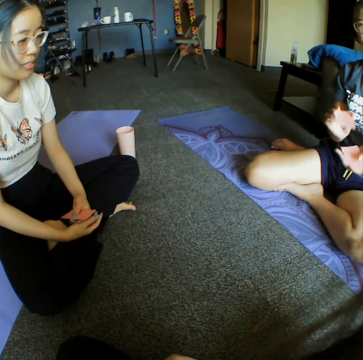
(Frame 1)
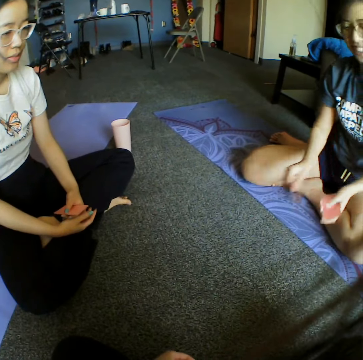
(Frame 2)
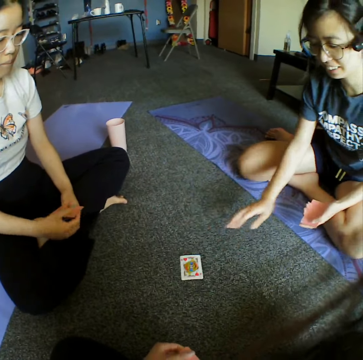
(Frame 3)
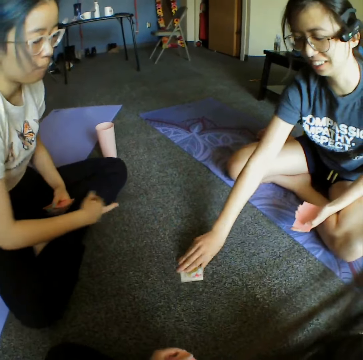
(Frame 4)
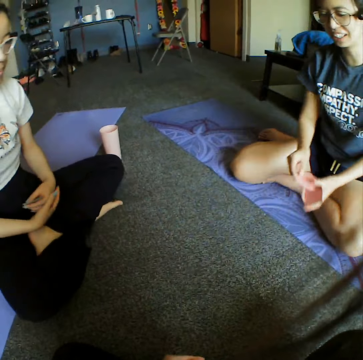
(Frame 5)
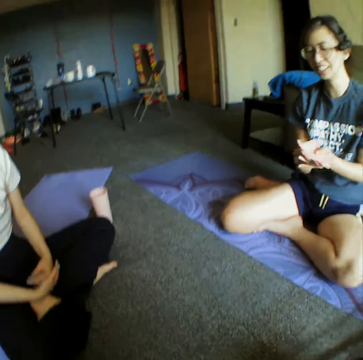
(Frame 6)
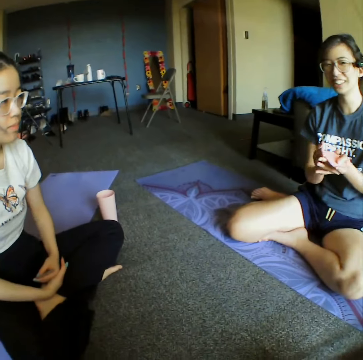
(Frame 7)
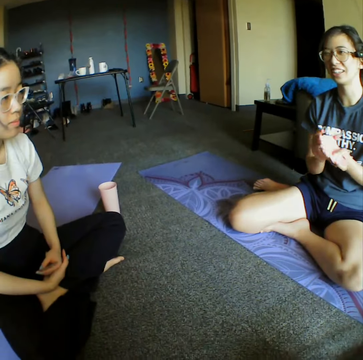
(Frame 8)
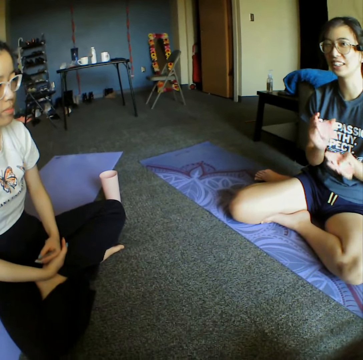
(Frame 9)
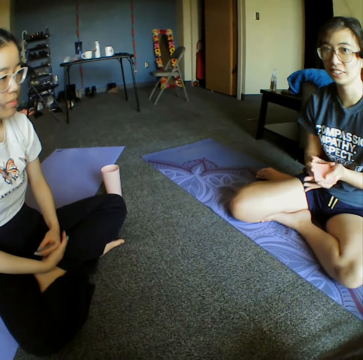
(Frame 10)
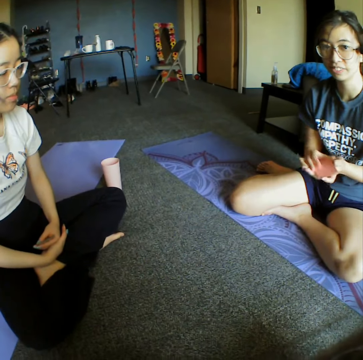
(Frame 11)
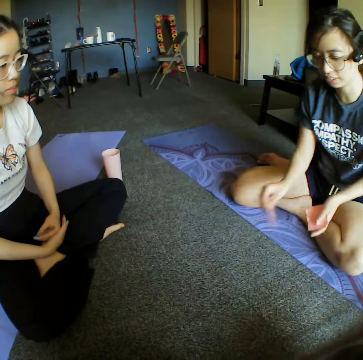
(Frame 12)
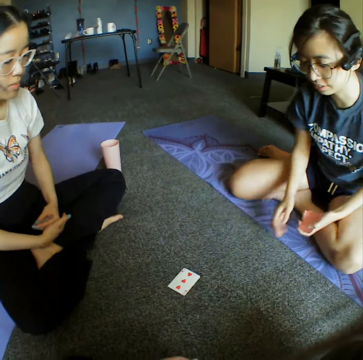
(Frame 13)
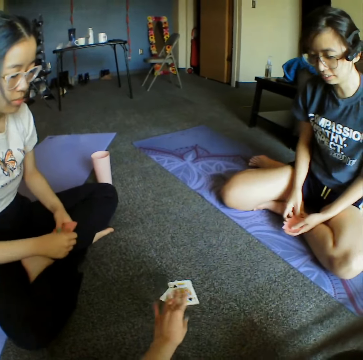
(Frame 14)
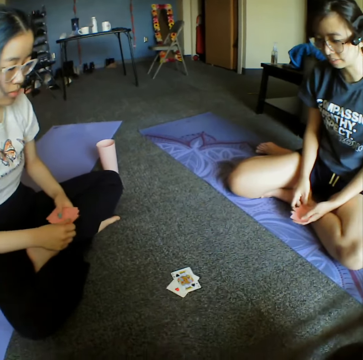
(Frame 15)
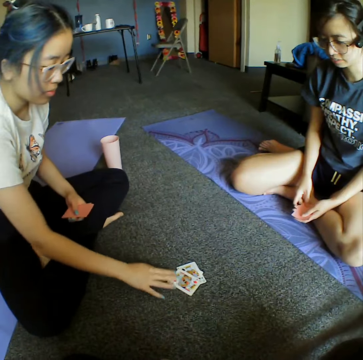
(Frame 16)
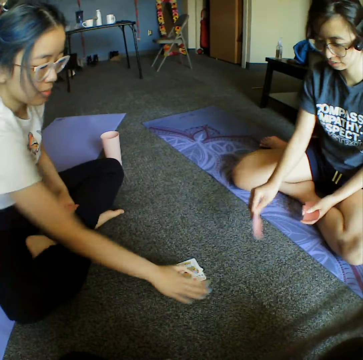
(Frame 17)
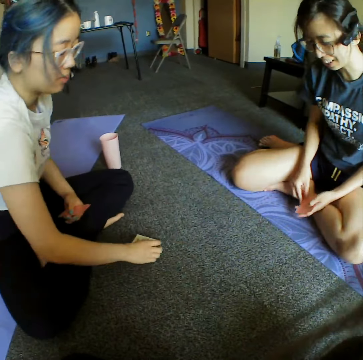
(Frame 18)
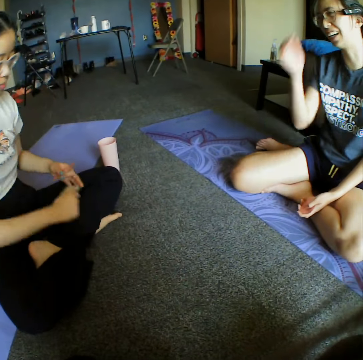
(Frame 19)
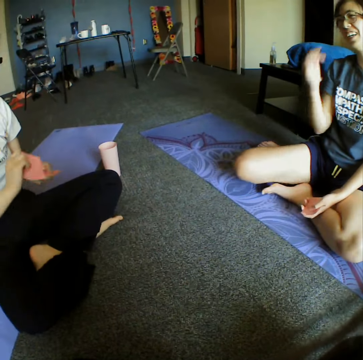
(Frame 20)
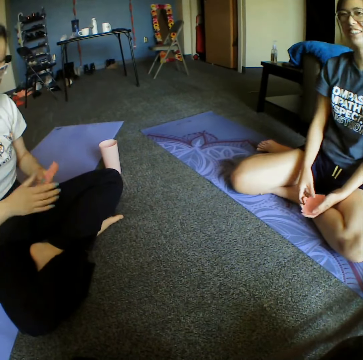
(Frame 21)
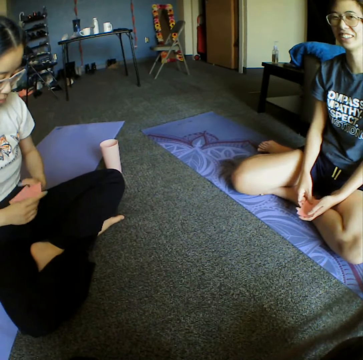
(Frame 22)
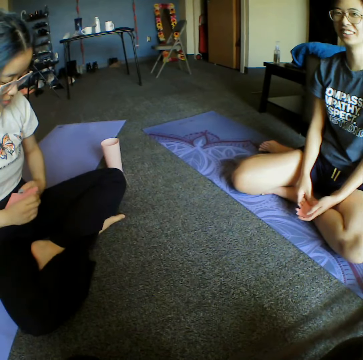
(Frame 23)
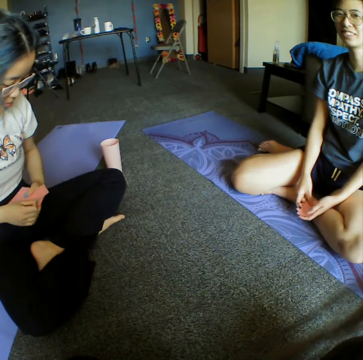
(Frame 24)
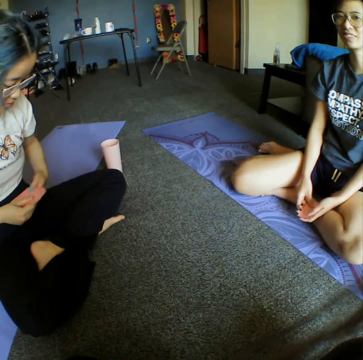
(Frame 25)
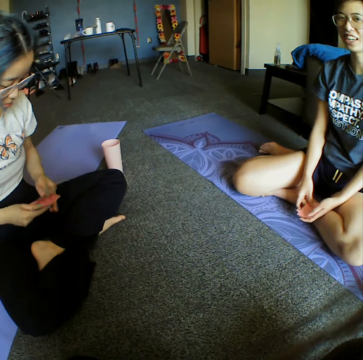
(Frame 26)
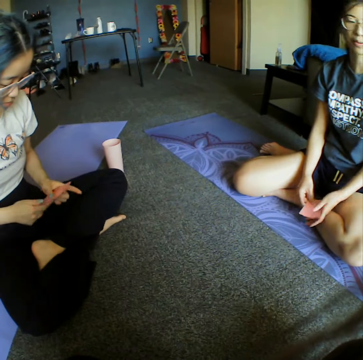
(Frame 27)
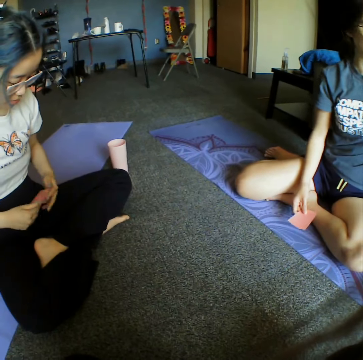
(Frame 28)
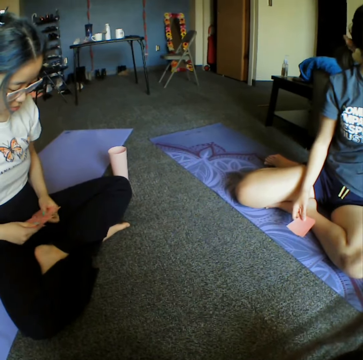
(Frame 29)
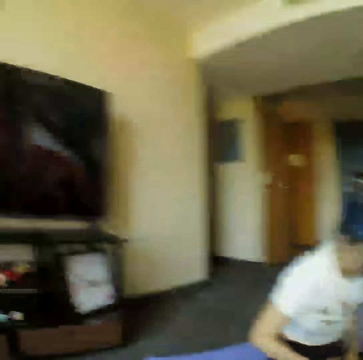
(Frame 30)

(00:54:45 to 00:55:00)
A woman places down the card, takes the card, reshuffles the cards, arranges the cards, and places down the card. The camera wearer places down the card. Another woman places down the card, takes the cards, arranges the cards, and reshuffles the cards.

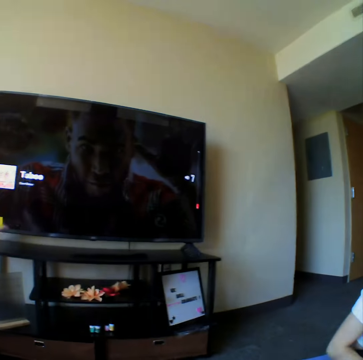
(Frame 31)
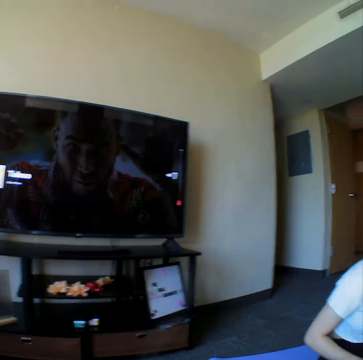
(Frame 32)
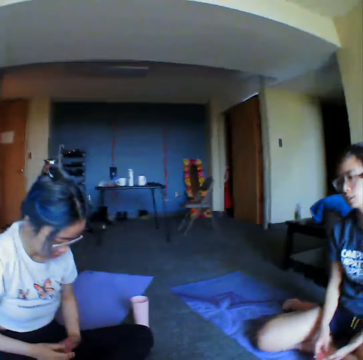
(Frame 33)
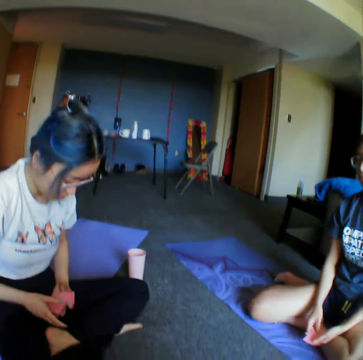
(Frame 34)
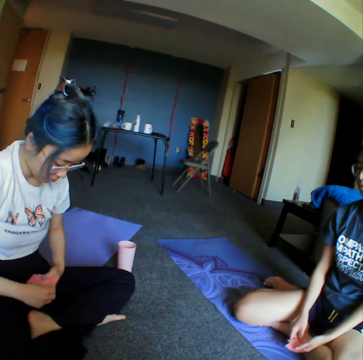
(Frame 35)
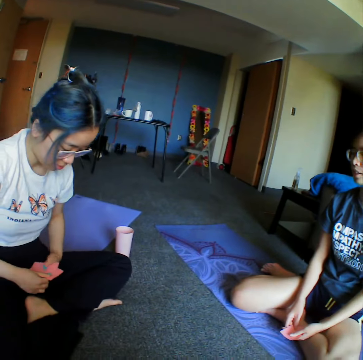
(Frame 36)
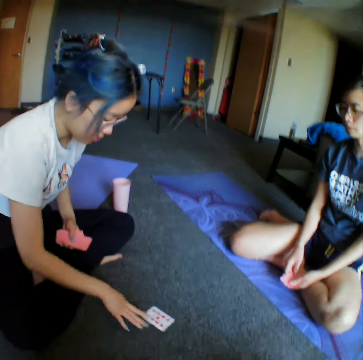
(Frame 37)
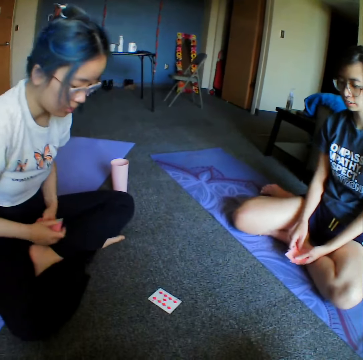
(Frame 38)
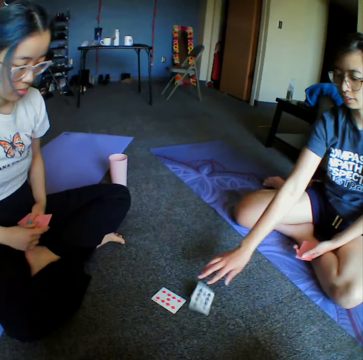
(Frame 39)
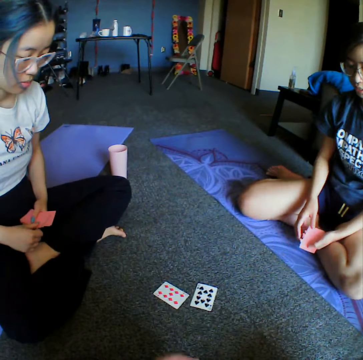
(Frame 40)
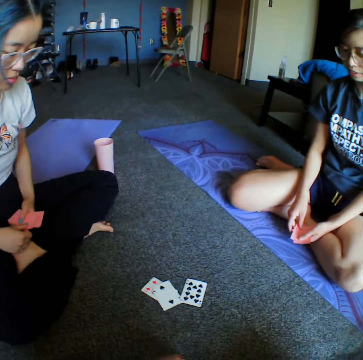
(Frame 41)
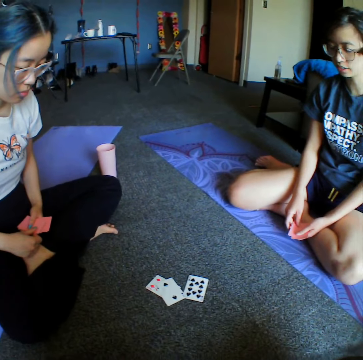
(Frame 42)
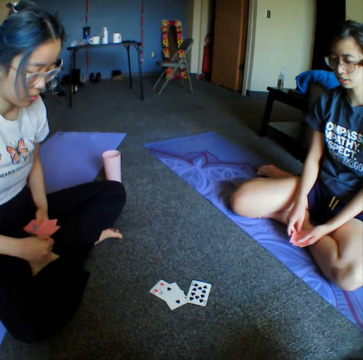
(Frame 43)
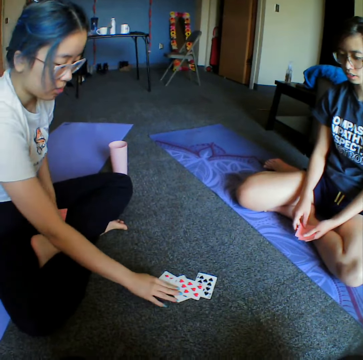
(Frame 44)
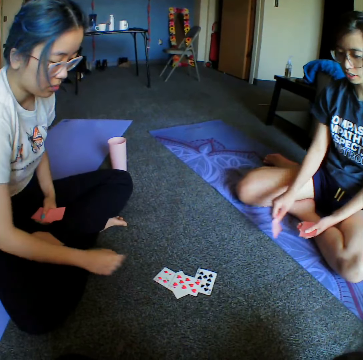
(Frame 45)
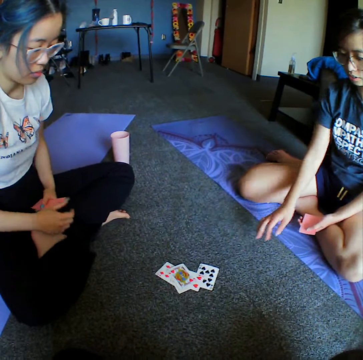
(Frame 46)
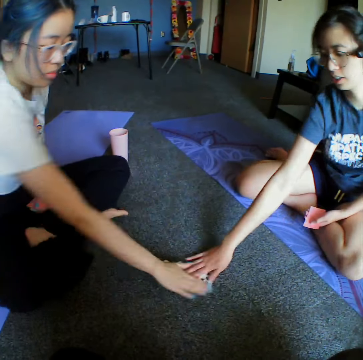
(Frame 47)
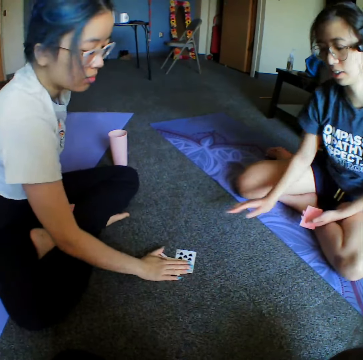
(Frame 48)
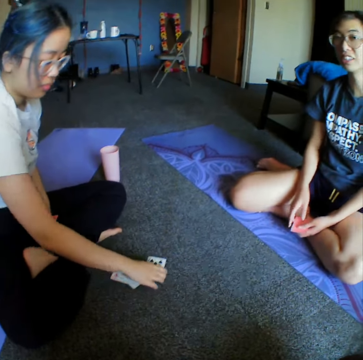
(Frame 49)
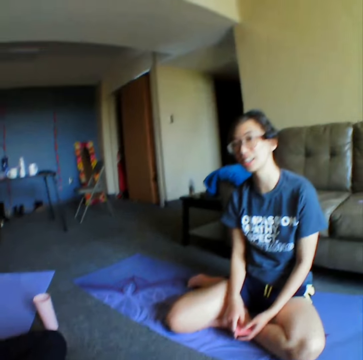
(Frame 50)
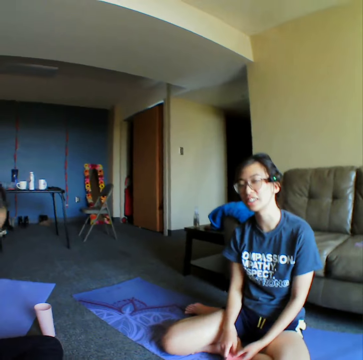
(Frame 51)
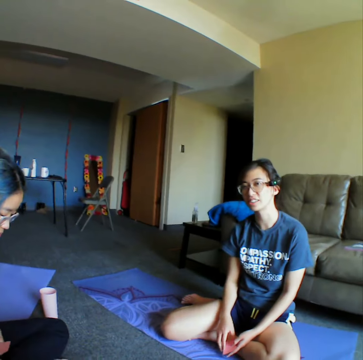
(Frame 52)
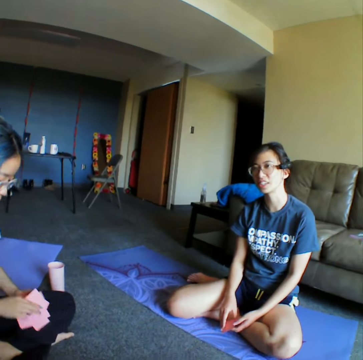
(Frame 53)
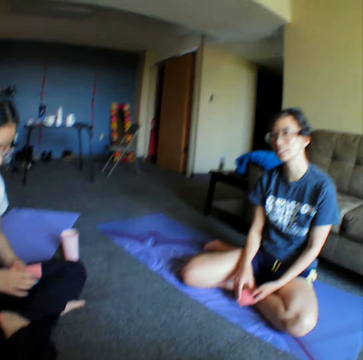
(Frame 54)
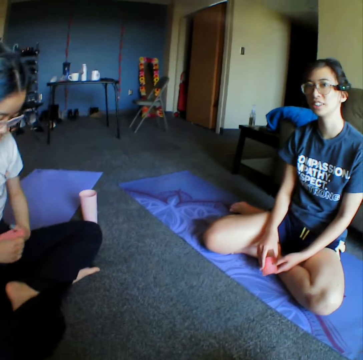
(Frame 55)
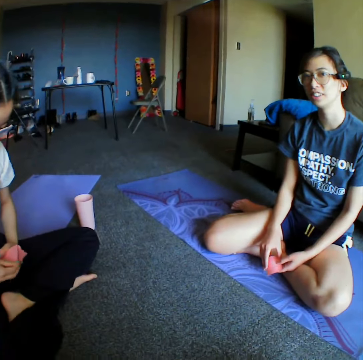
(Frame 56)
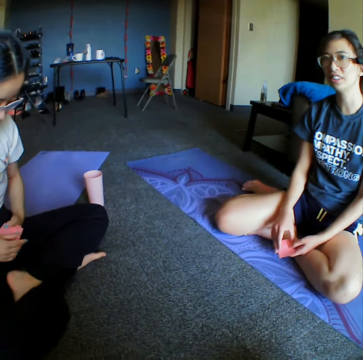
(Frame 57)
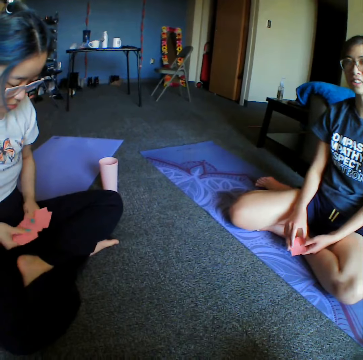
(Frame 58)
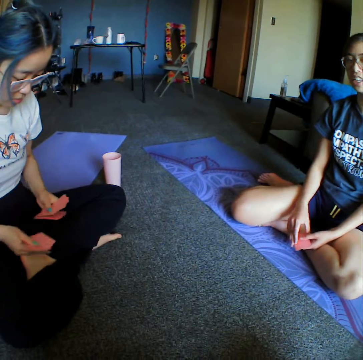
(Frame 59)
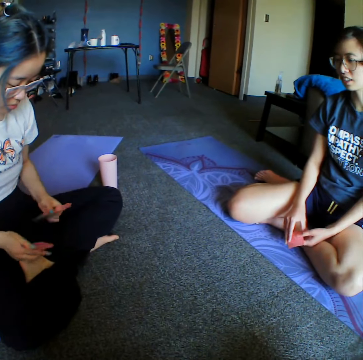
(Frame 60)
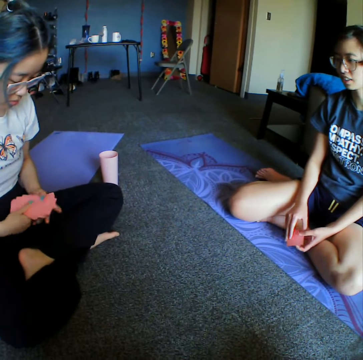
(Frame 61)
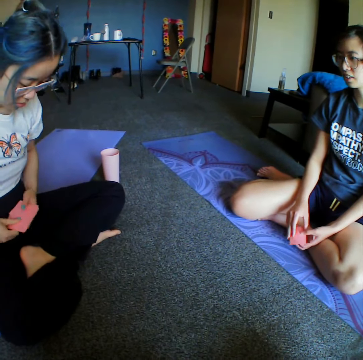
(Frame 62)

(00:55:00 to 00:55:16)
The camera wearer looks at the television. A woman reshuffles the cards. The woman places down the card. Another woman places down the card. The camera wearer places down the card. The first woman places down the card. The other woman places down the card. Both women tap the cards. The first woman takes the cards. The first woman arranges the cards. The first woman reshuffles the cards.

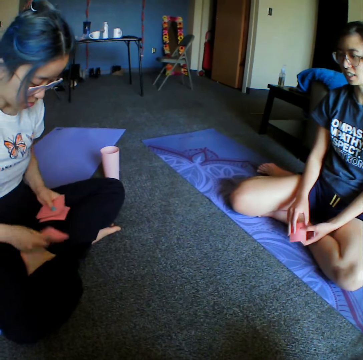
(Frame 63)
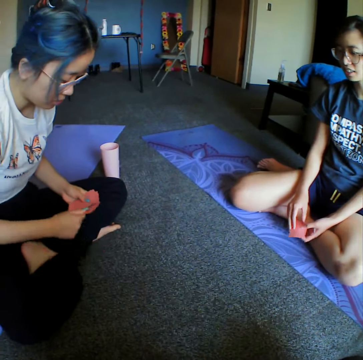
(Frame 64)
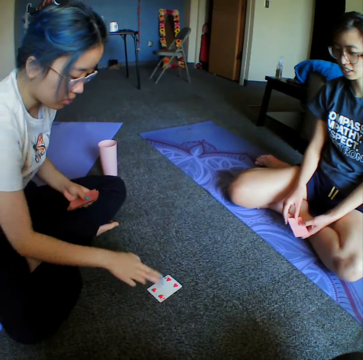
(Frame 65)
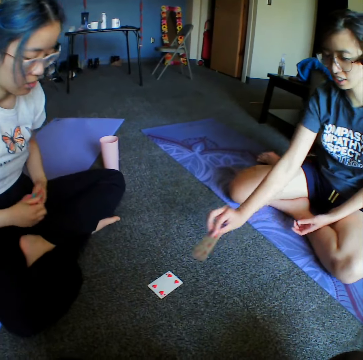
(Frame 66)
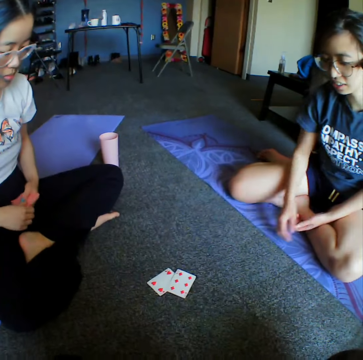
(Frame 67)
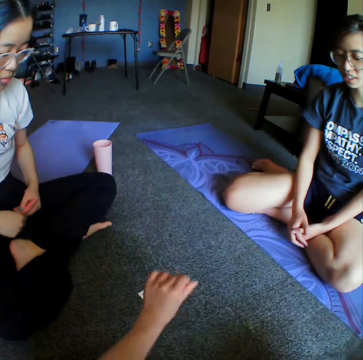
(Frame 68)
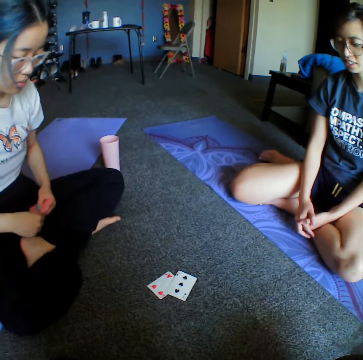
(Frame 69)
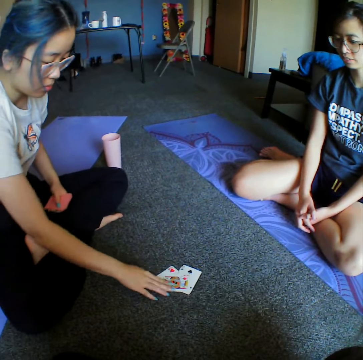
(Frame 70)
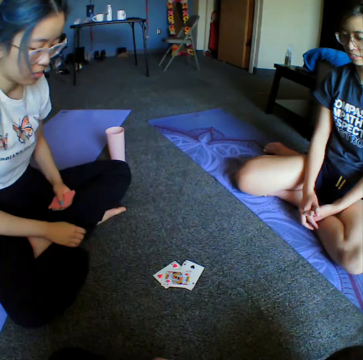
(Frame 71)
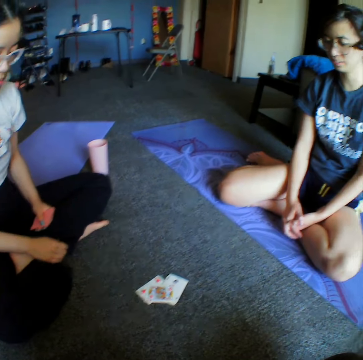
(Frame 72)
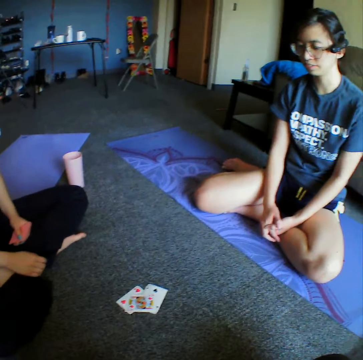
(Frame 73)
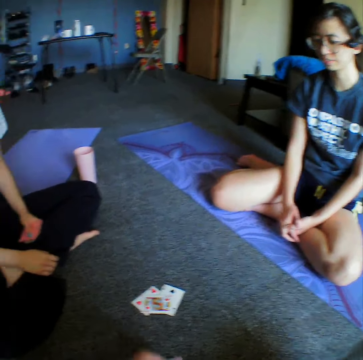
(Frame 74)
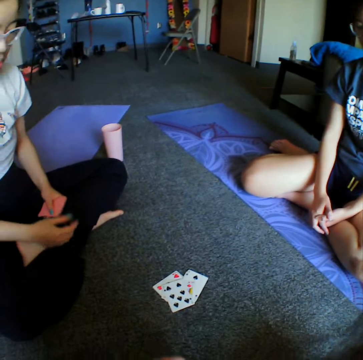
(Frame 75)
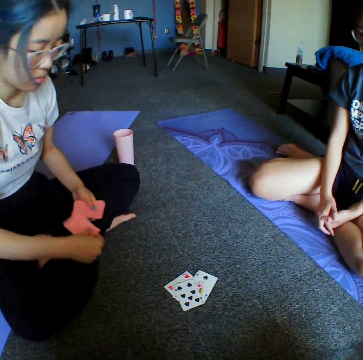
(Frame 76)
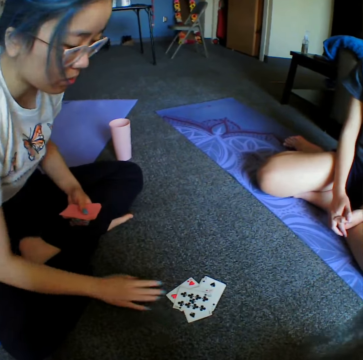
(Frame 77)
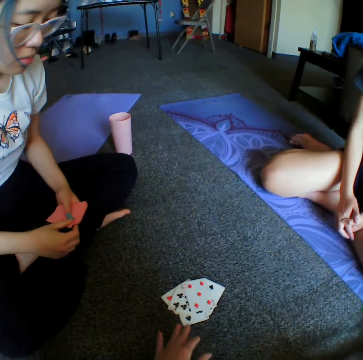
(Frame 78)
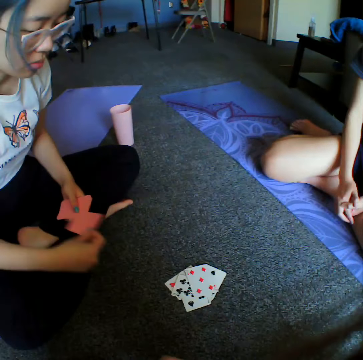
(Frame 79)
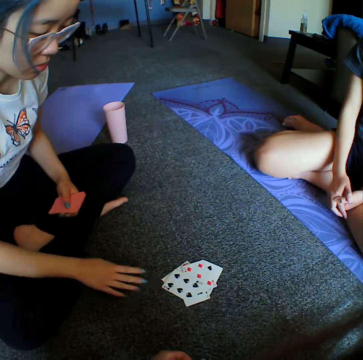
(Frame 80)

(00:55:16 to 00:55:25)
A woman places down the card. The woman arranges the cards. Another woman places down the card. The camera wearer places down the card. The first woman places down the card. The camera wearer places down the card. The first woman places down the card. She places down the card again.
